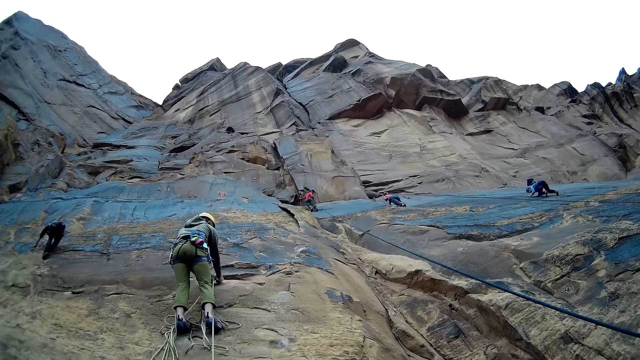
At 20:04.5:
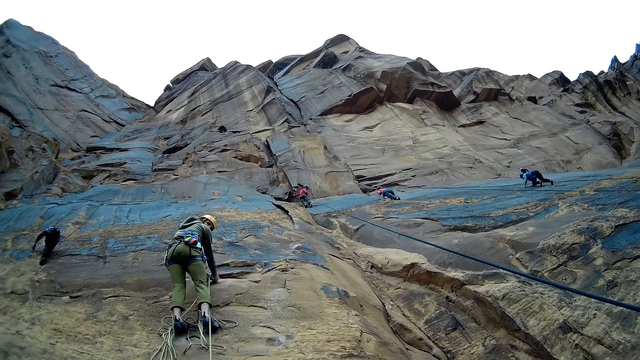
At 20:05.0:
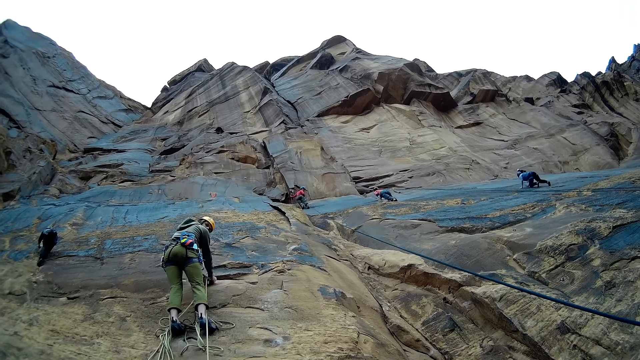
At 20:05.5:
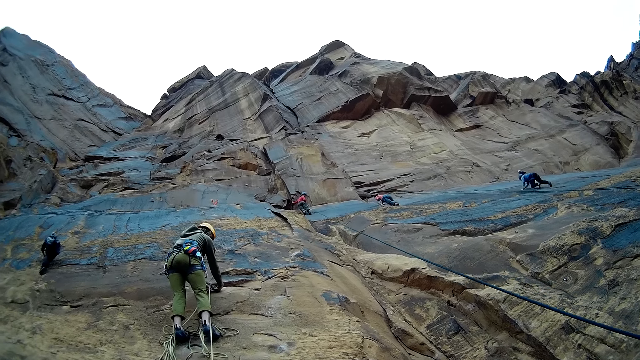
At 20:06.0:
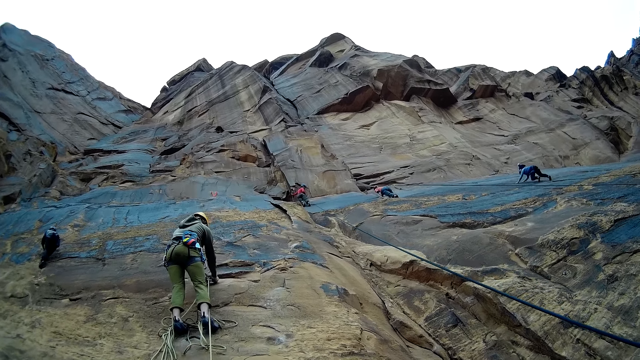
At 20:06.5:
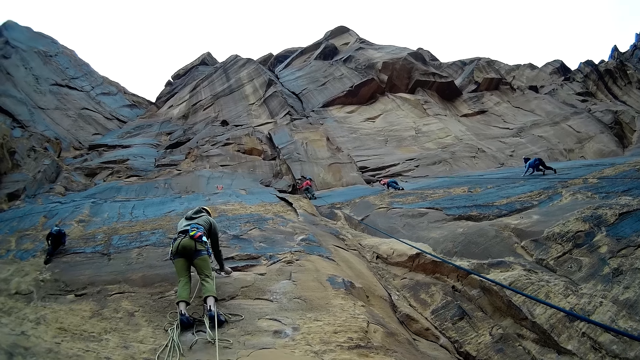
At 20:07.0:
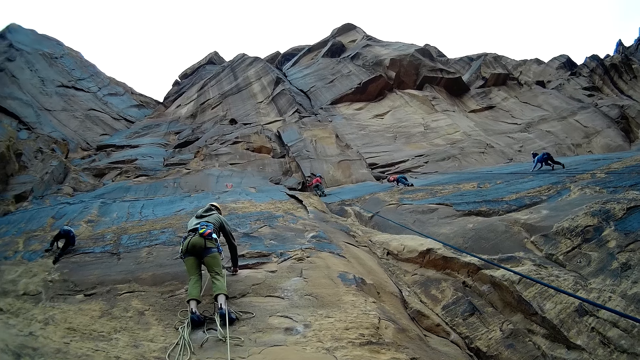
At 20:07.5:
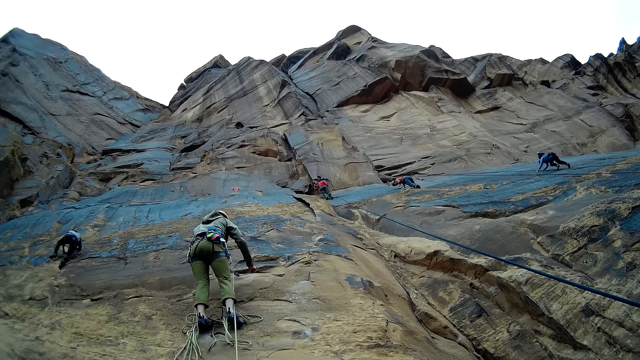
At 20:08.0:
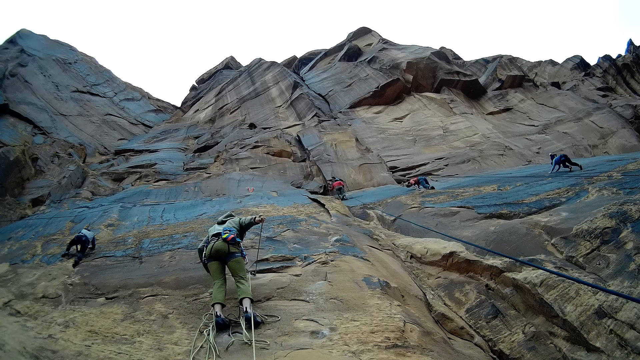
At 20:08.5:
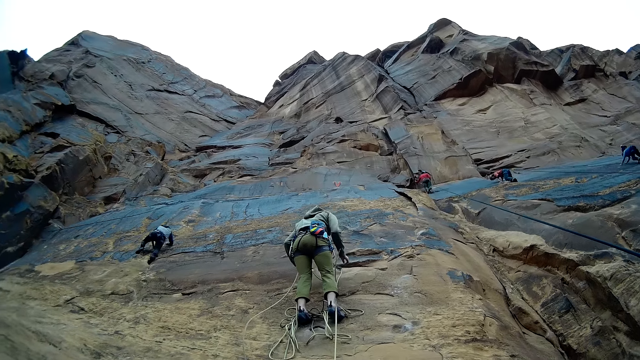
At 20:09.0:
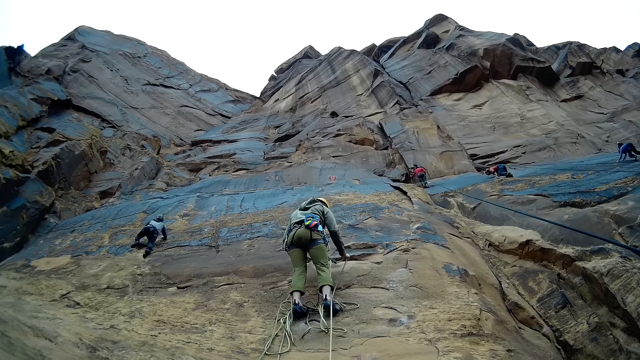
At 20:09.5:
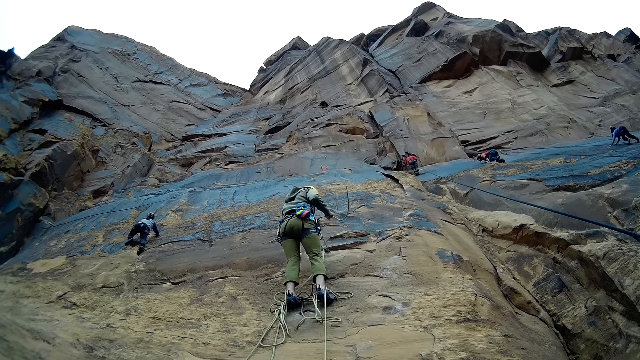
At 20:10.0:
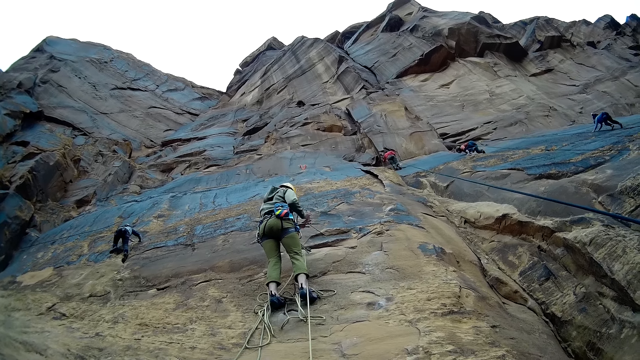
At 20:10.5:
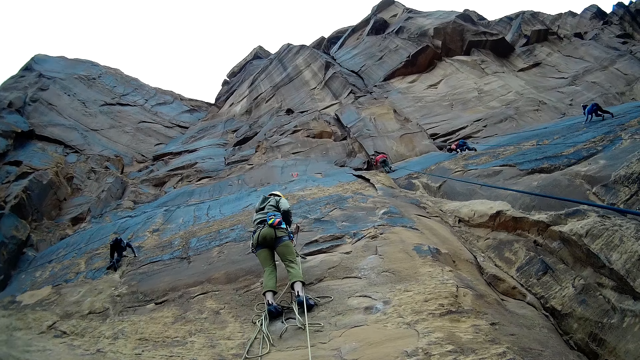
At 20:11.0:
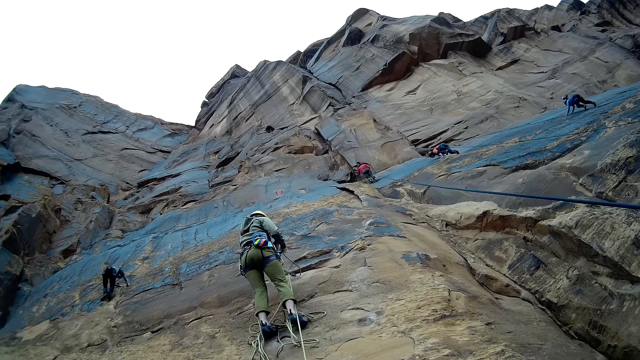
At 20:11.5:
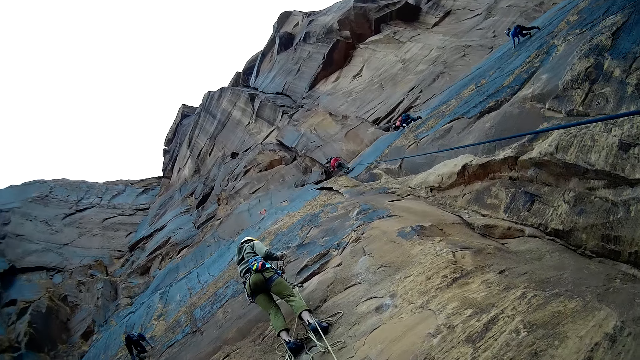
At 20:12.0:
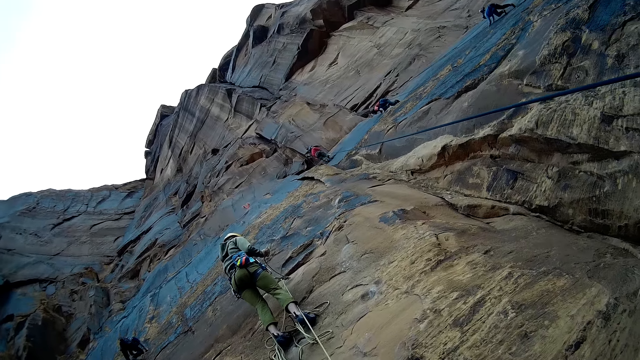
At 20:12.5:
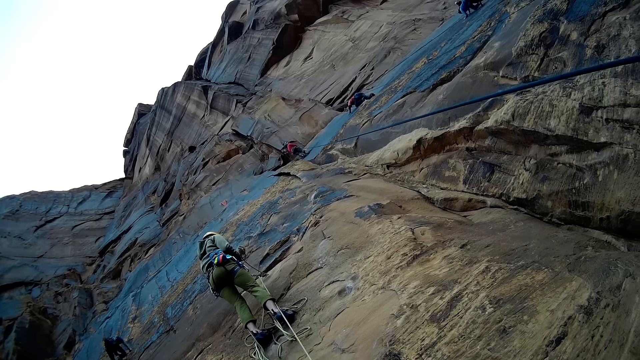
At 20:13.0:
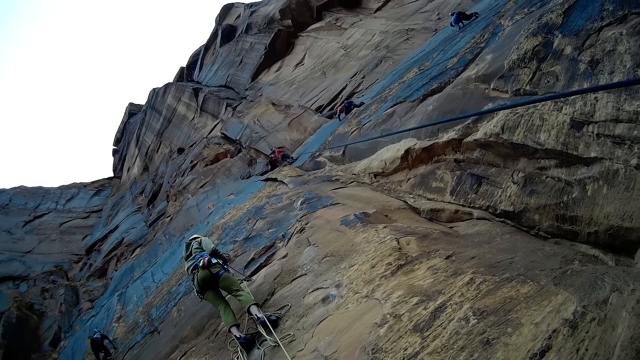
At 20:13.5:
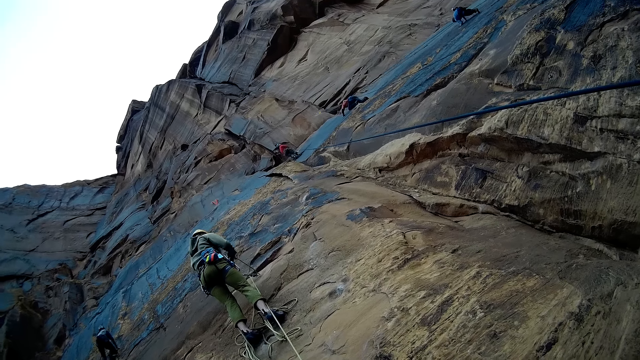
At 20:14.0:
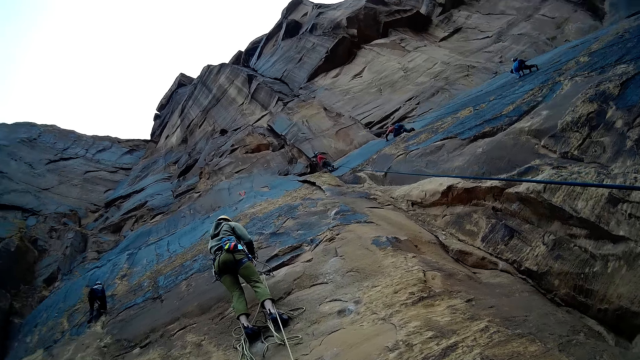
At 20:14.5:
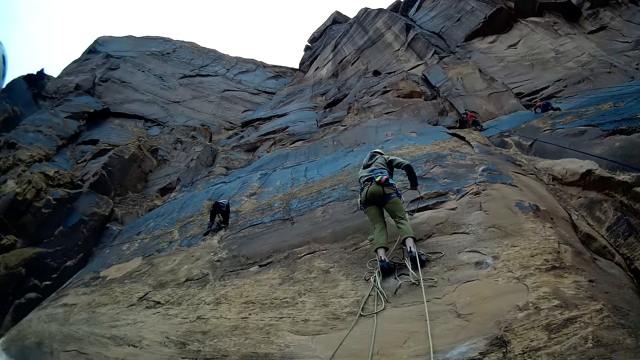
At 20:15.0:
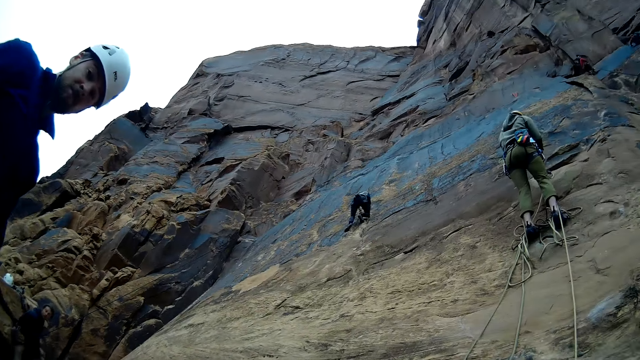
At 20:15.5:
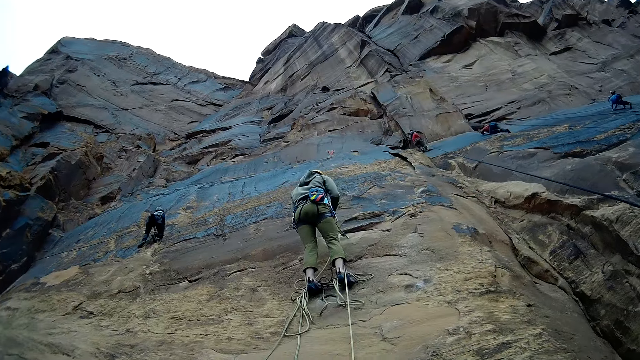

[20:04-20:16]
A person holds the rope.

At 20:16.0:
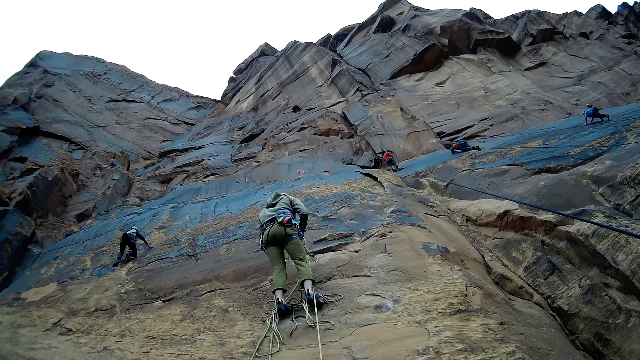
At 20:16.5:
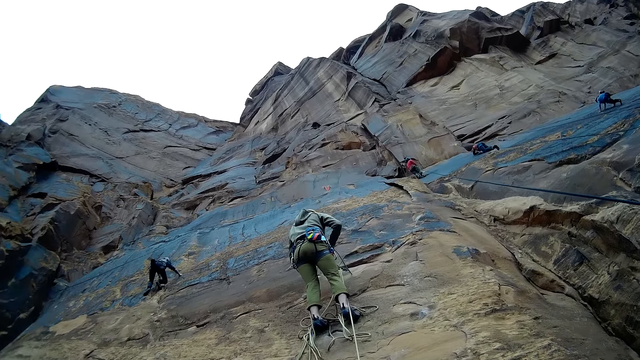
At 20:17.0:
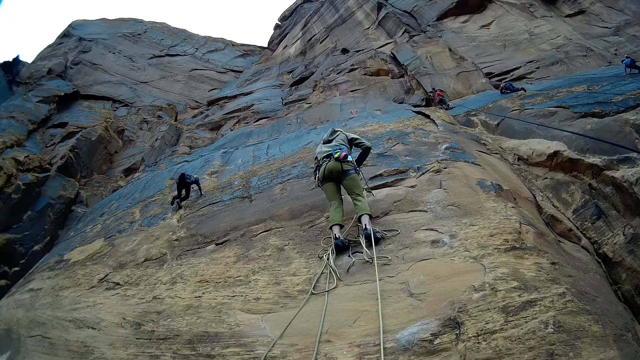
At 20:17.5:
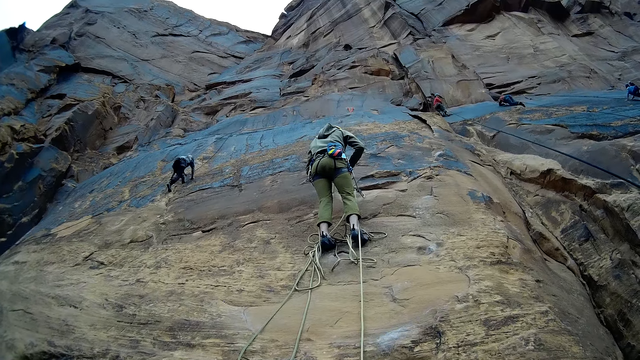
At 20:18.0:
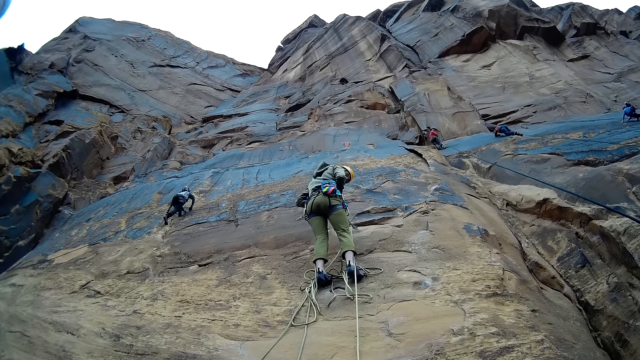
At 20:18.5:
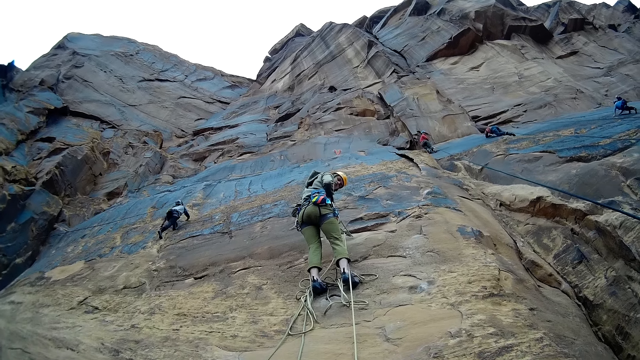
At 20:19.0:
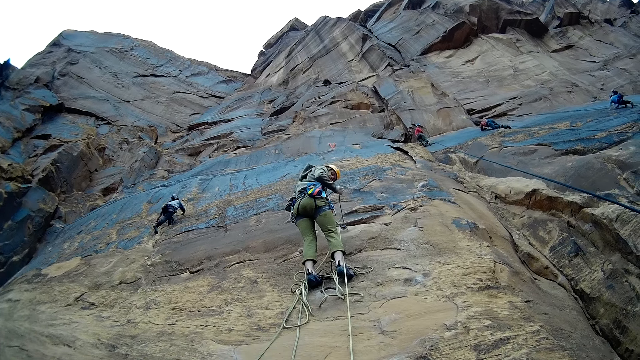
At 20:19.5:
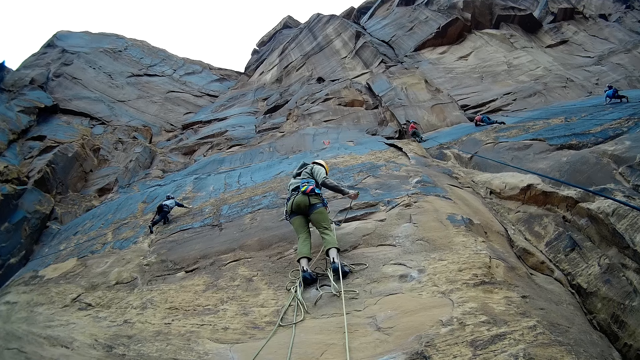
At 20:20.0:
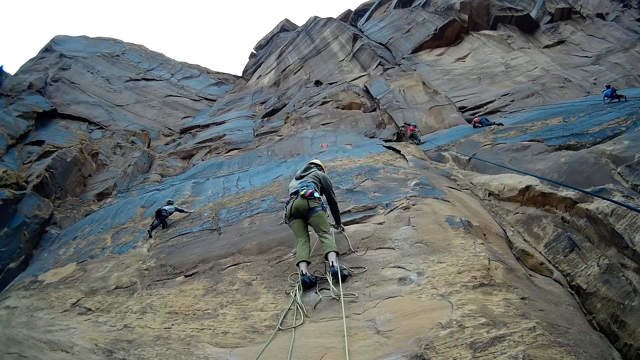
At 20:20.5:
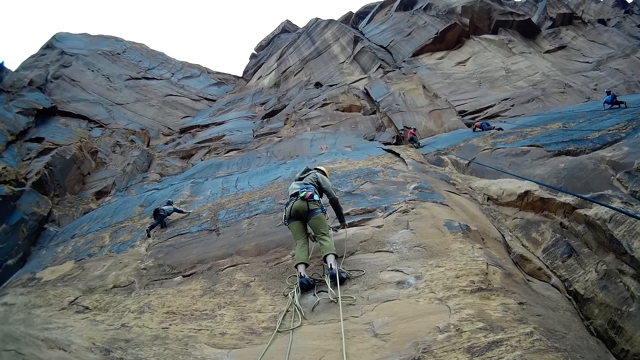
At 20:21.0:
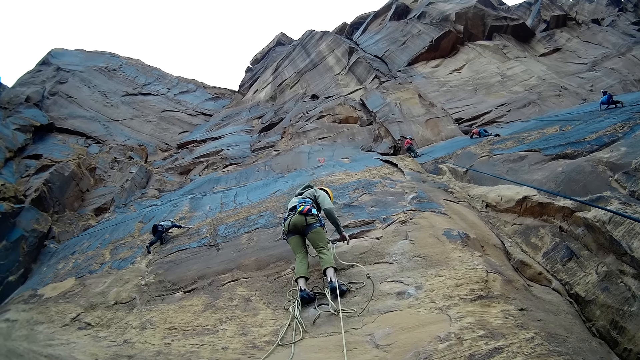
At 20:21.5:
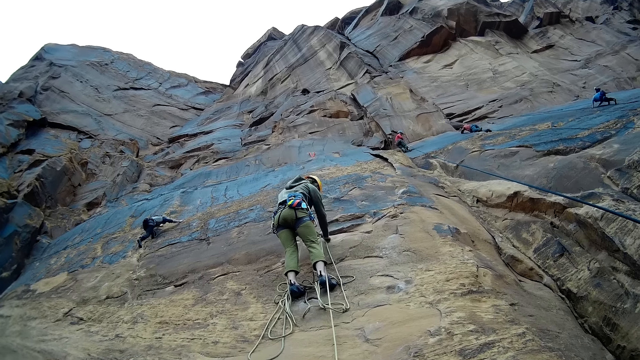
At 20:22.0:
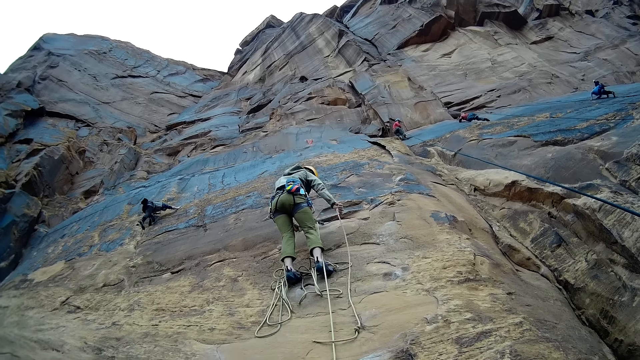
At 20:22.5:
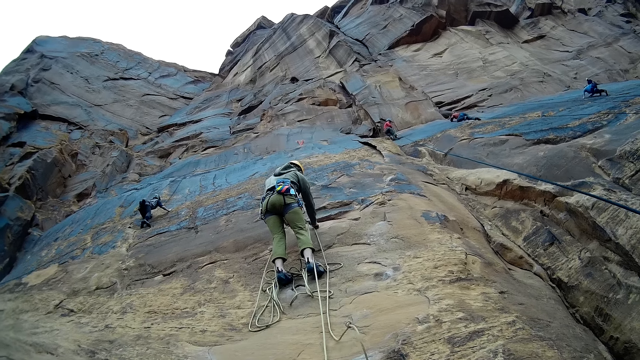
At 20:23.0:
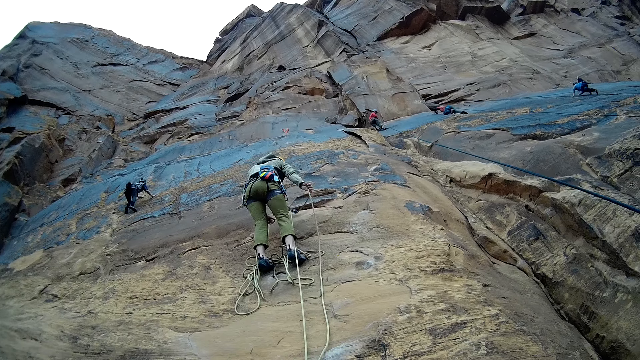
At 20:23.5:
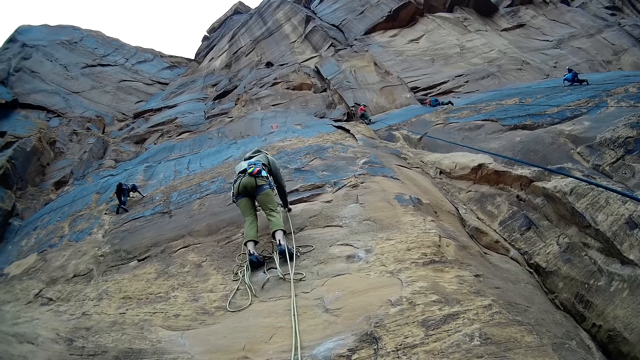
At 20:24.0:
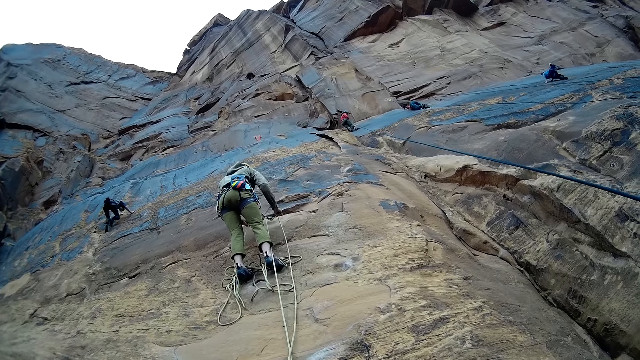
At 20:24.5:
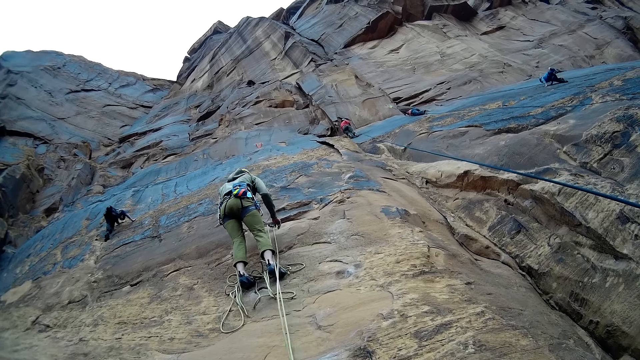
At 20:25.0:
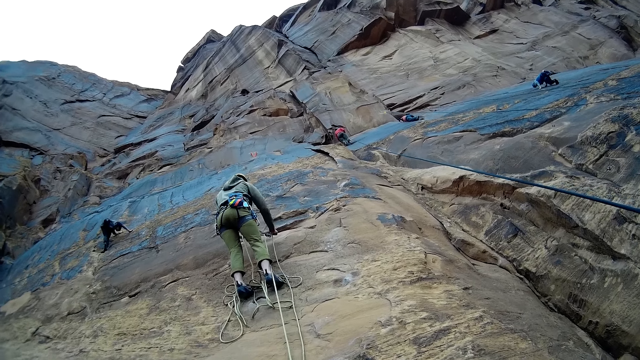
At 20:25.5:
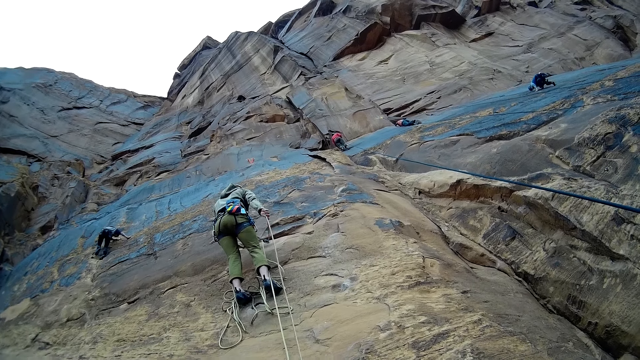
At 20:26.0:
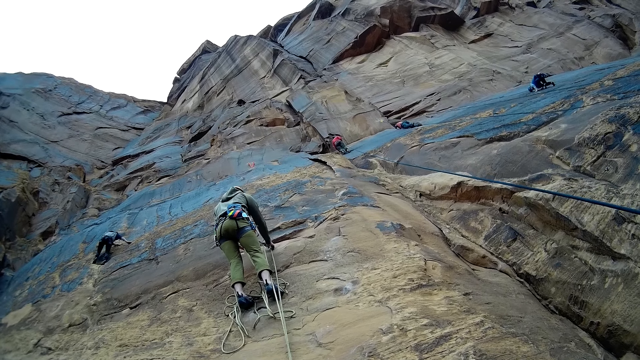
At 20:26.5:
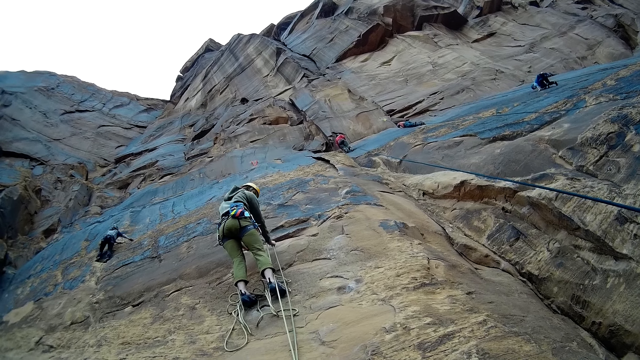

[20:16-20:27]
A person holds the rope. Another person climbs the mountain. A third person climbs the mountain. A fourth person climbs the mountain. A fifth person climbs the mountain.
